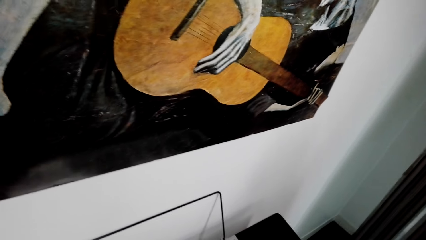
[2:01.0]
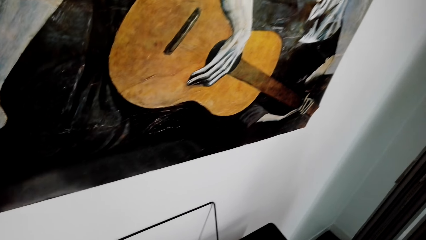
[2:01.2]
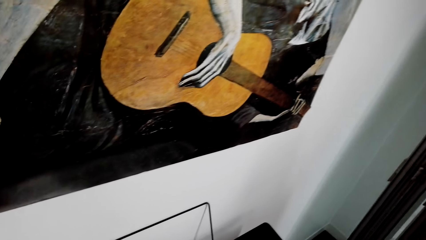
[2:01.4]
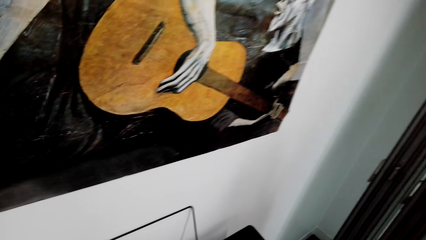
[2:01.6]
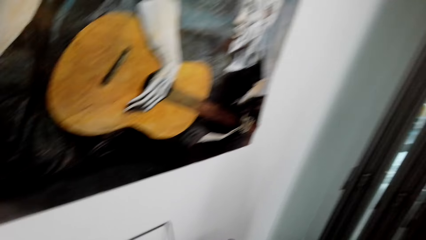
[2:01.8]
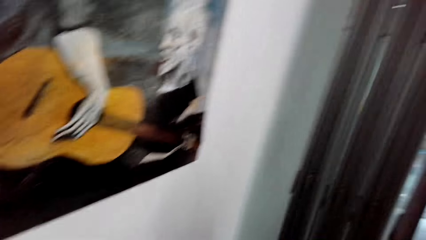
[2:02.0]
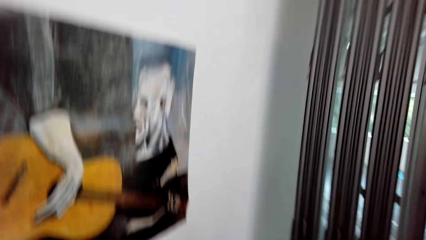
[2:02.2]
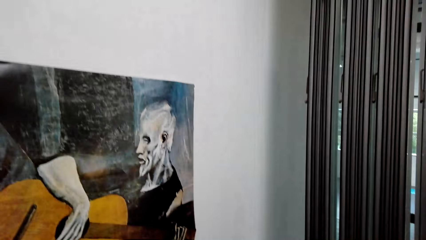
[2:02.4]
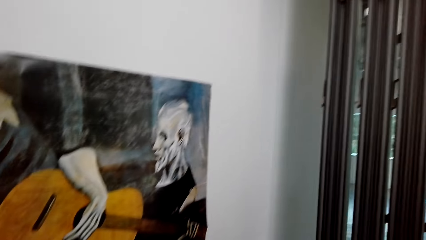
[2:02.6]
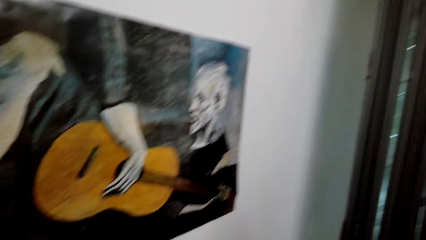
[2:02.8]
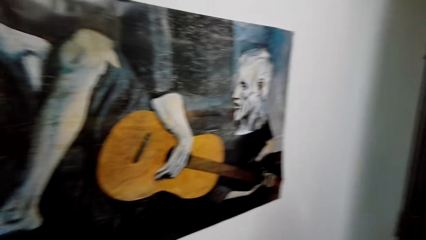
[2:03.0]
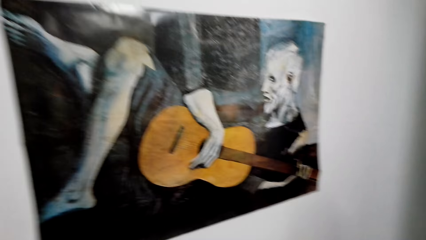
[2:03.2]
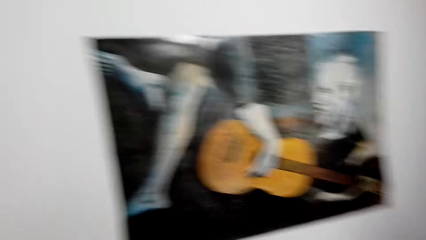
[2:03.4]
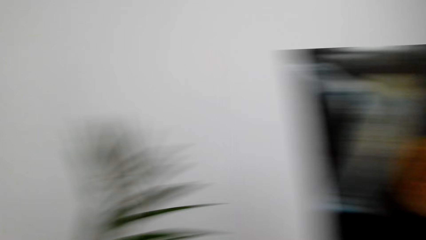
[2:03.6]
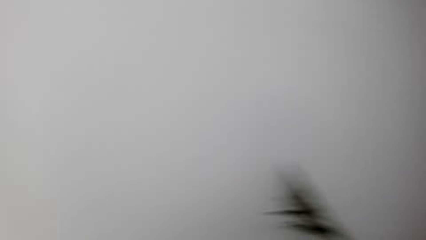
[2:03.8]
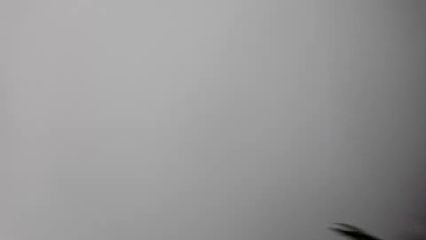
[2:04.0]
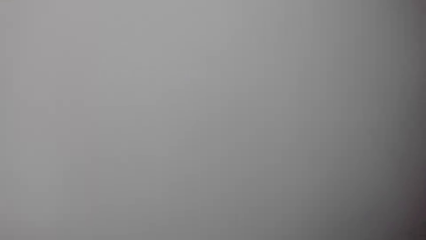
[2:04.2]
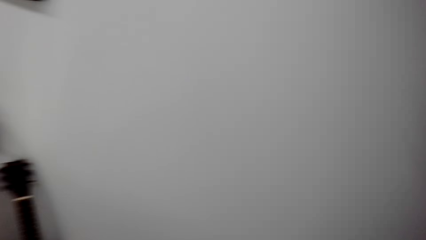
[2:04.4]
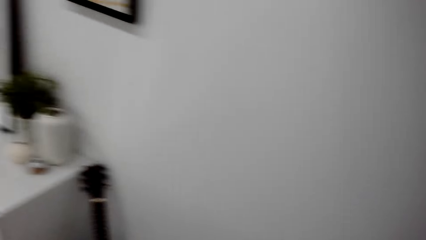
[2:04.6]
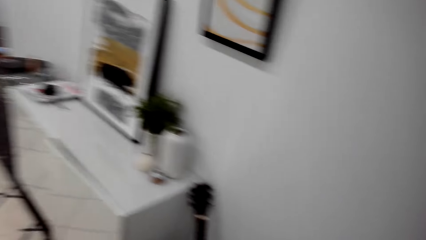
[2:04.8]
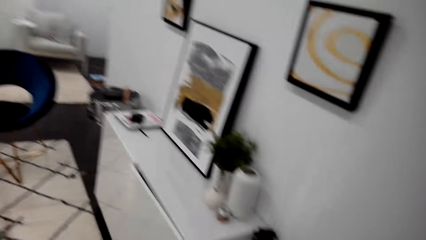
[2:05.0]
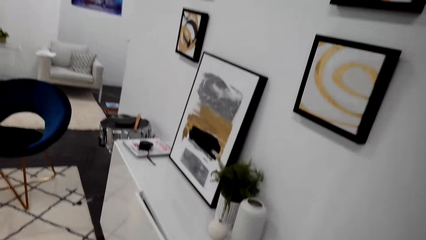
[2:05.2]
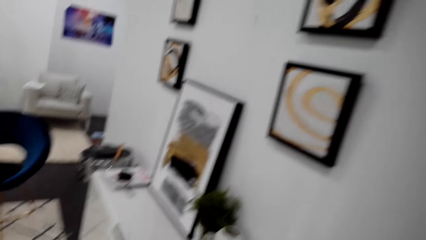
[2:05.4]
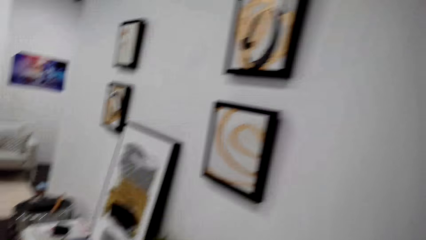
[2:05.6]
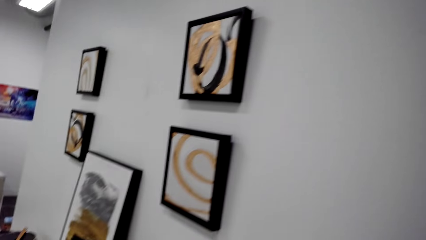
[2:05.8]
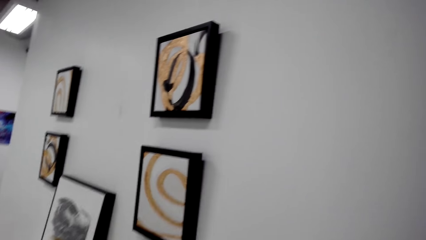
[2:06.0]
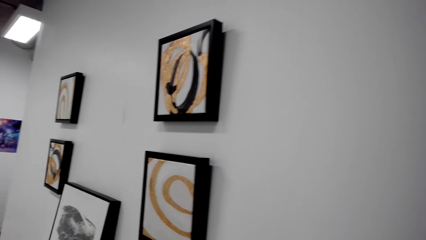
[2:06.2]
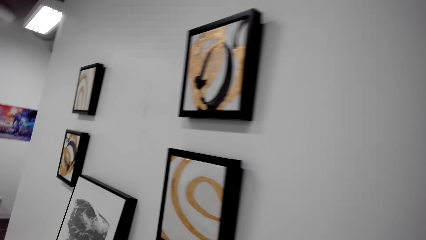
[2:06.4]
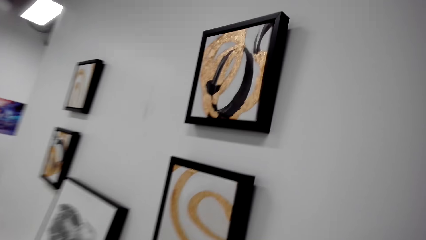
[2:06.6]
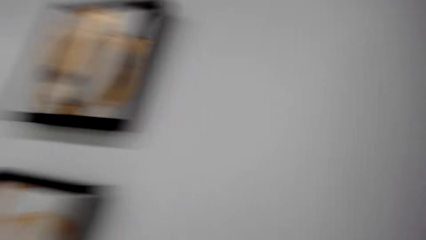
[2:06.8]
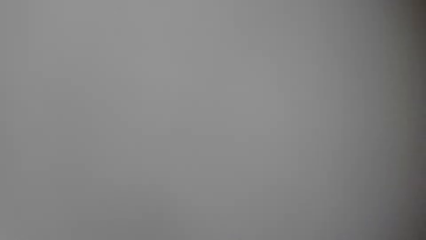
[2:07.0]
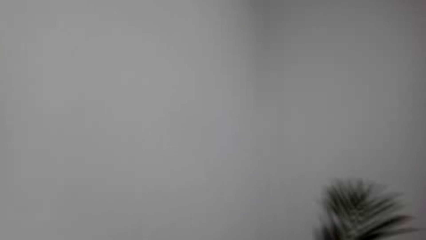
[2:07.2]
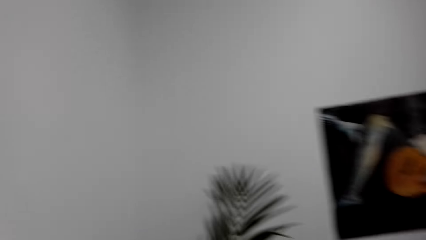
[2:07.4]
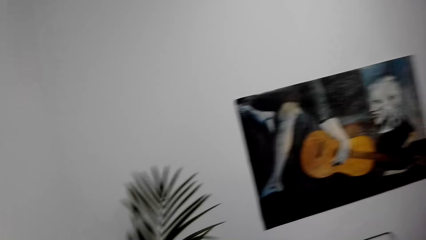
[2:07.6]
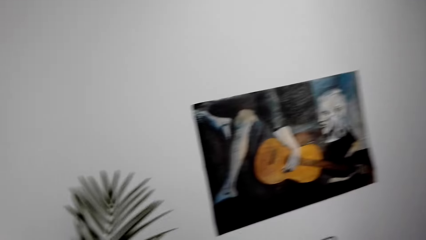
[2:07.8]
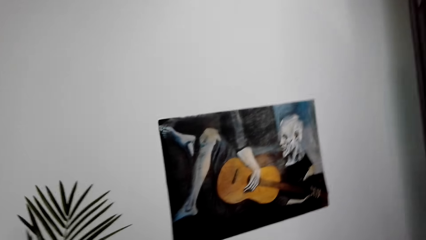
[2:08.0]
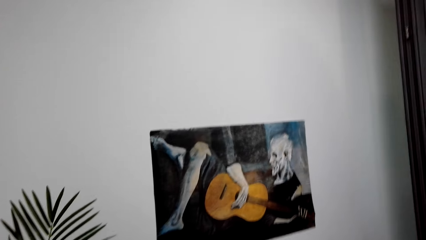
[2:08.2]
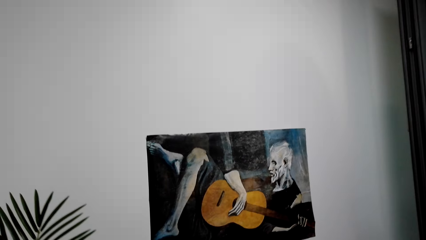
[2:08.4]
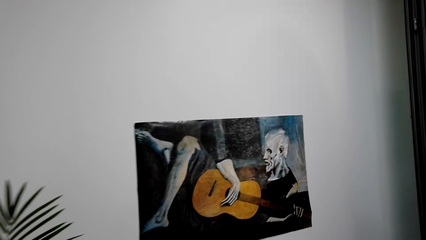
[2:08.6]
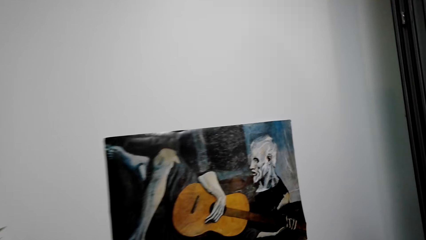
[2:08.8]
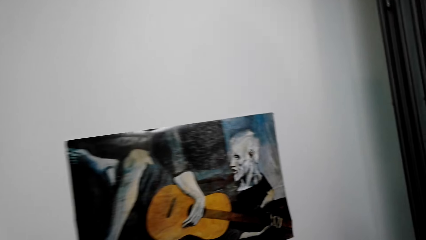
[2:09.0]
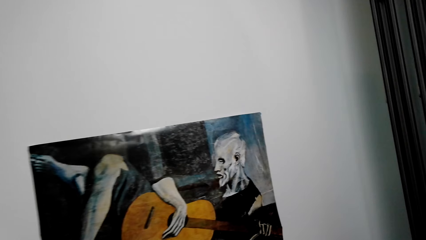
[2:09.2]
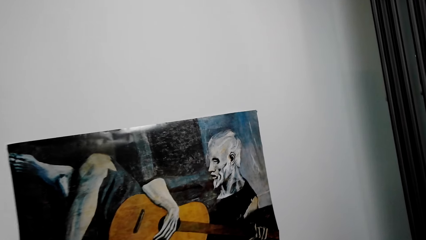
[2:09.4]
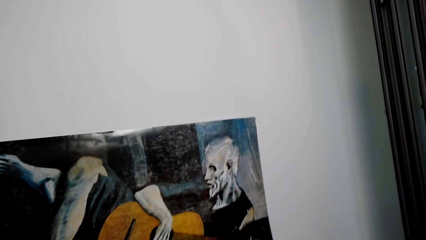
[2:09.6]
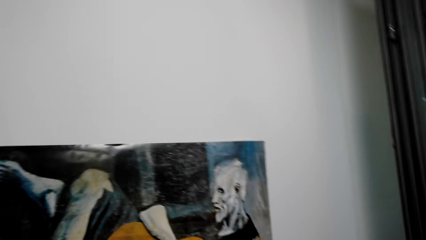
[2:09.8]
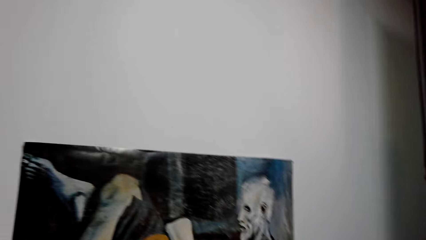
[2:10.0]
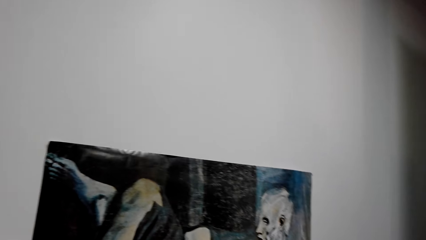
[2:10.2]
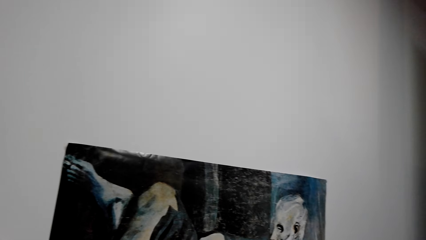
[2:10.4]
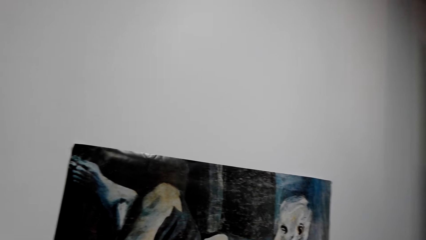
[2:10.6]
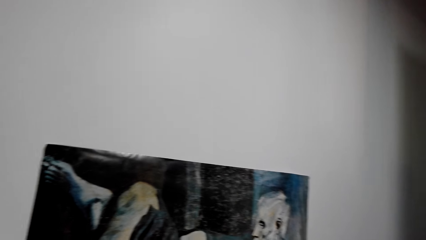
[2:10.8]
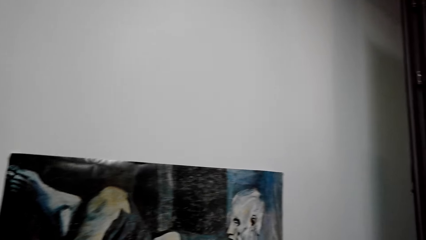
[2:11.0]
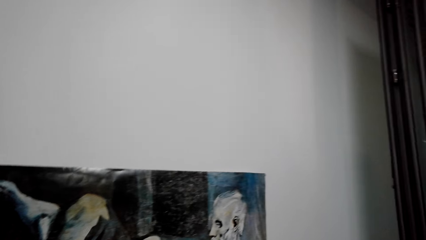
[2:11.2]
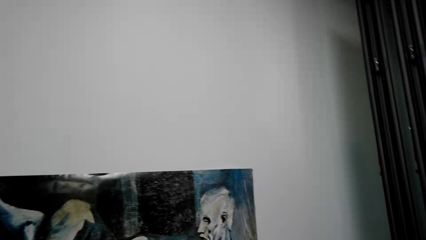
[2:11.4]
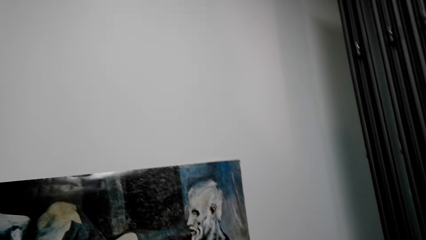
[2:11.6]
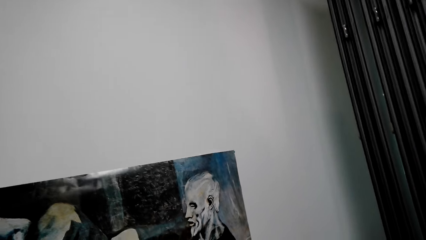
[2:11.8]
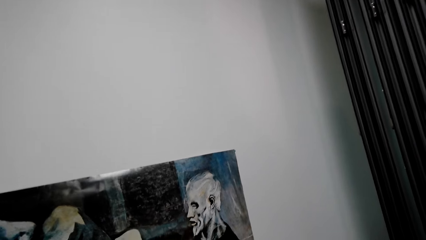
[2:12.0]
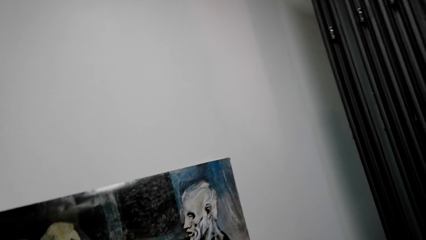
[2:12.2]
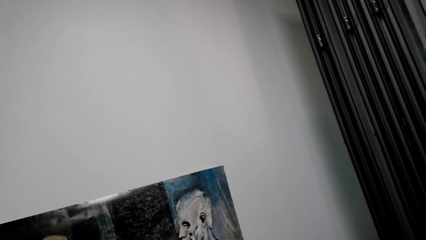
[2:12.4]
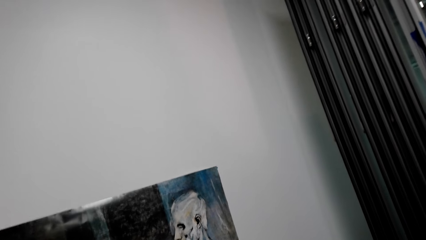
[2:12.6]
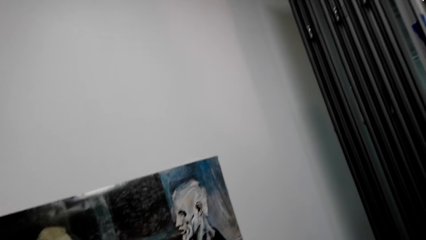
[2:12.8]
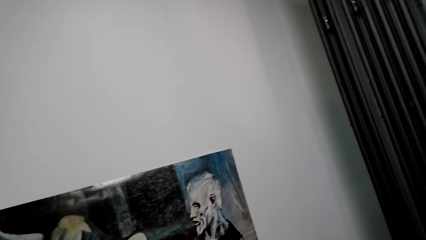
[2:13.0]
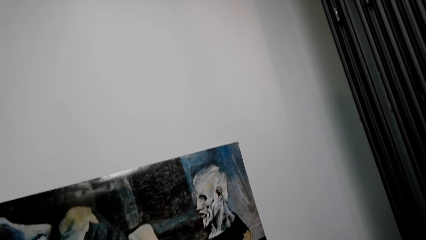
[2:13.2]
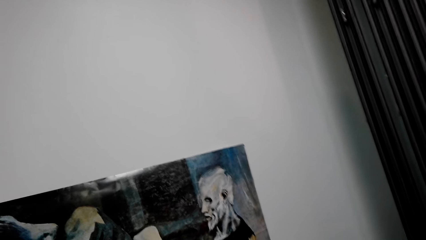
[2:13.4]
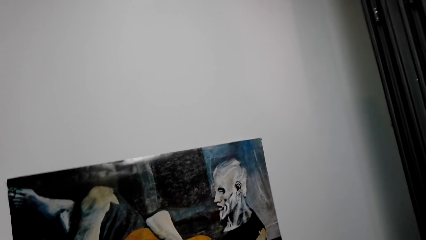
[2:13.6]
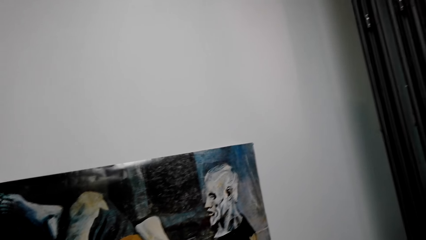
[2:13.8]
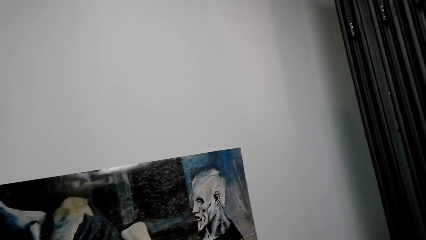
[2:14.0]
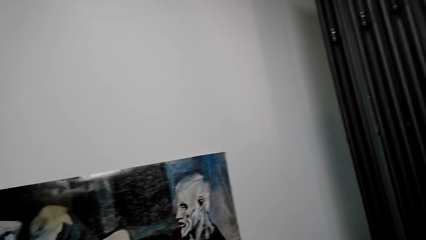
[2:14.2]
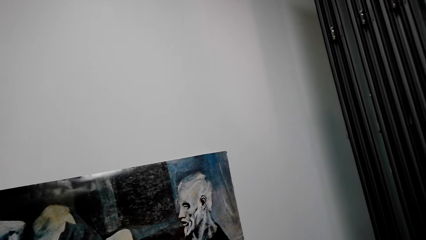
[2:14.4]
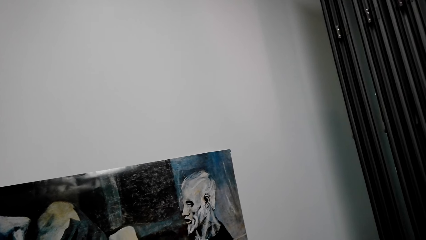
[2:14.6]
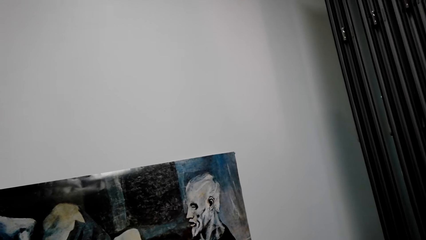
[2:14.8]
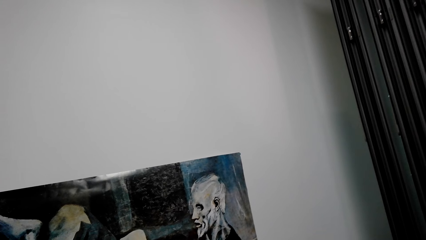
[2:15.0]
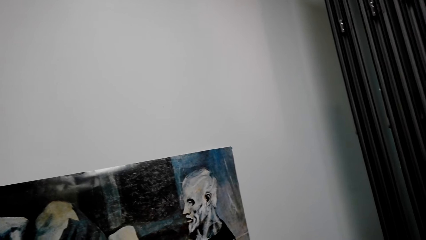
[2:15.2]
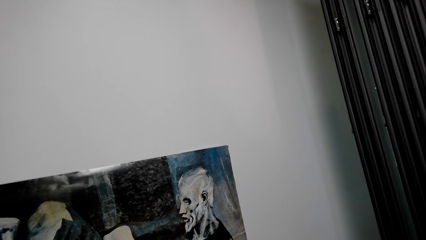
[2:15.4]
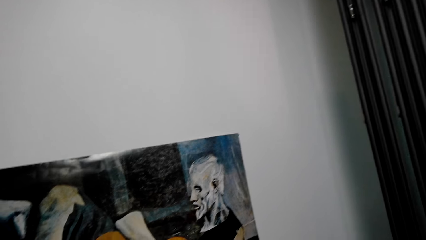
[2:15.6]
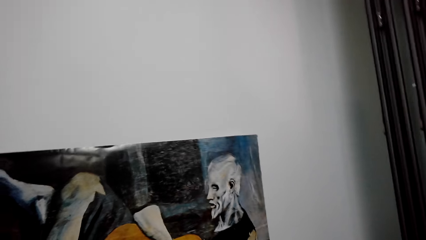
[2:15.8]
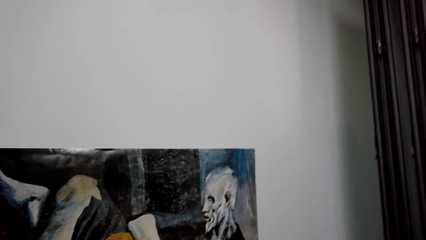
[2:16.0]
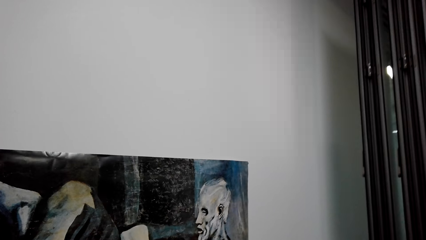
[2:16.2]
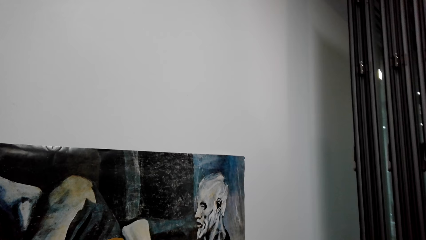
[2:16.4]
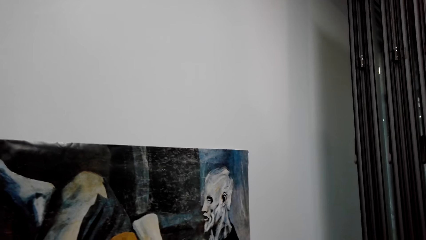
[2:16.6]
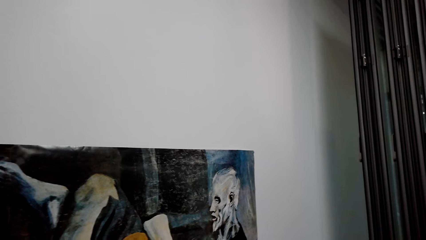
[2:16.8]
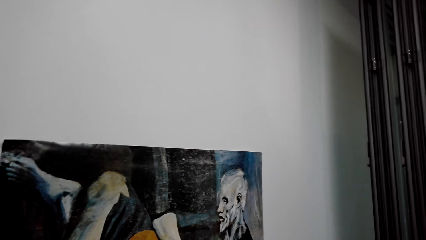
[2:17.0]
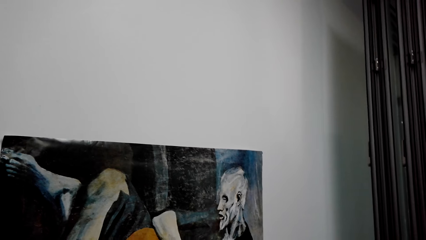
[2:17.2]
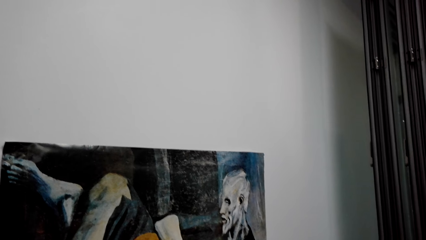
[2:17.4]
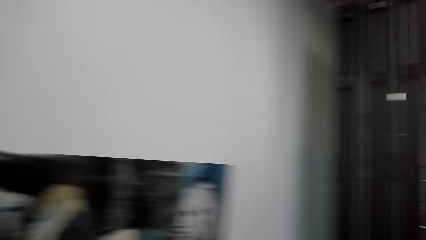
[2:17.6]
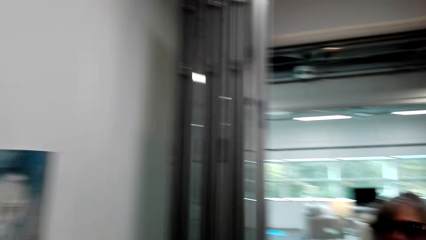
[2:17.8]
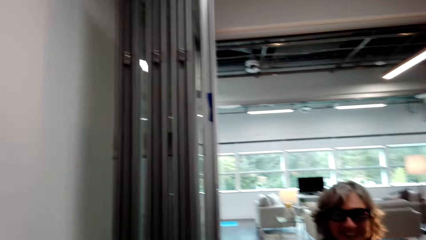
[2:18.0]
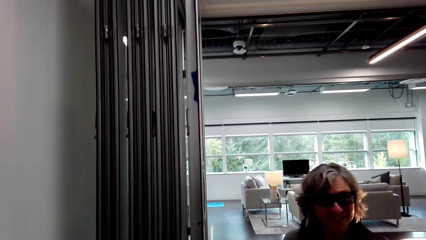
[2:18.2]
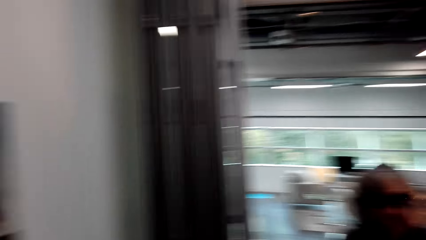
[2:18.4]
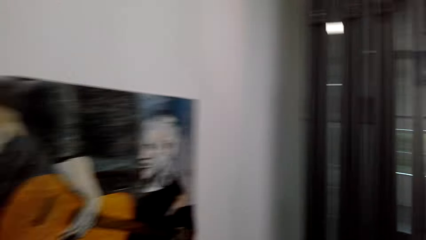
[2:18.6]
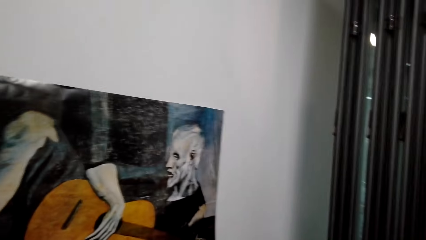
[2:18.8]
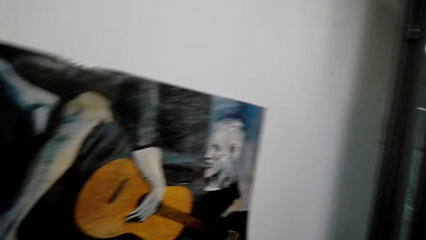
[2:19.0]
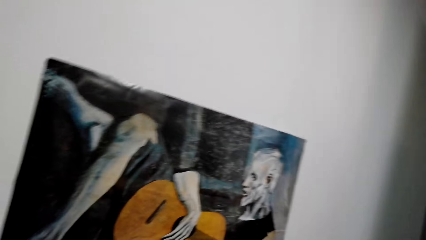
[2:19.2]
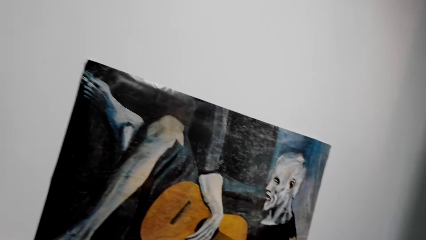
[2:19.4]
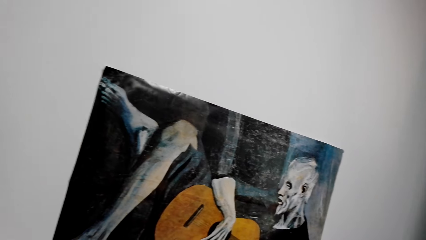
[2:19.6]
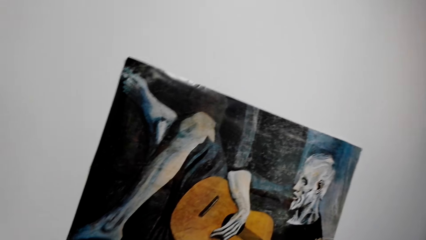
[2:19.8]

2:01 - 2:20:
The camera wearer talks with a lady, walks around, and looks around. They look on the wall. They look on the painting. They talk with the lady and look around.
